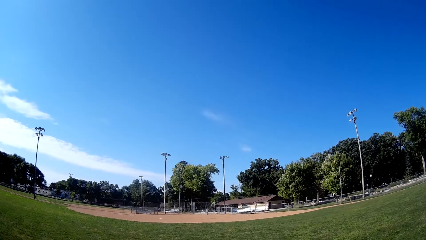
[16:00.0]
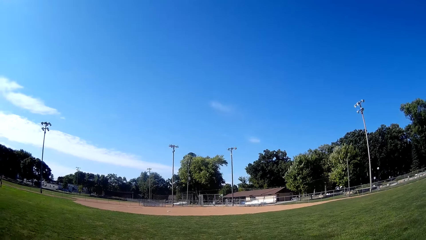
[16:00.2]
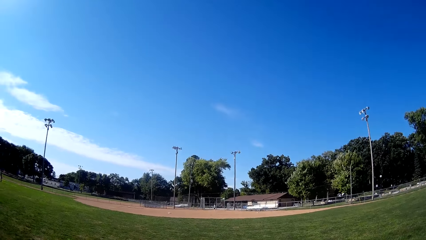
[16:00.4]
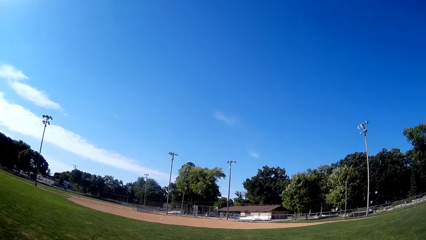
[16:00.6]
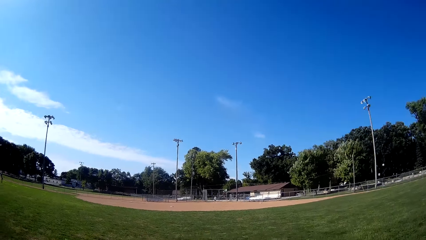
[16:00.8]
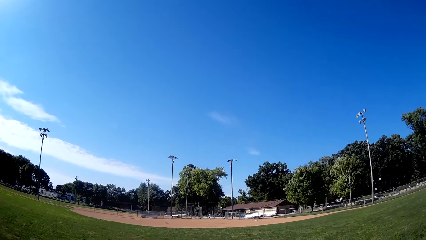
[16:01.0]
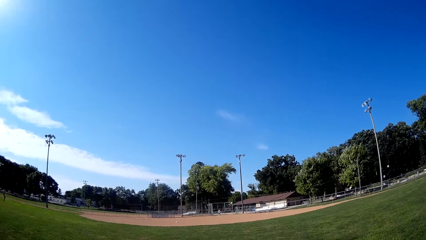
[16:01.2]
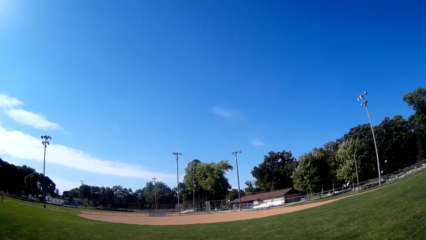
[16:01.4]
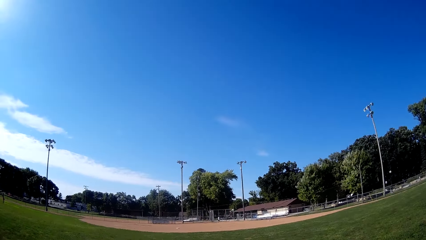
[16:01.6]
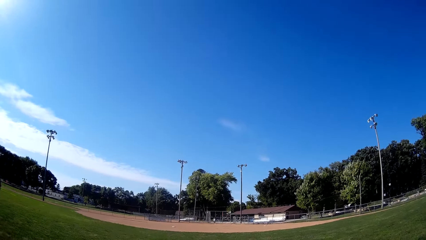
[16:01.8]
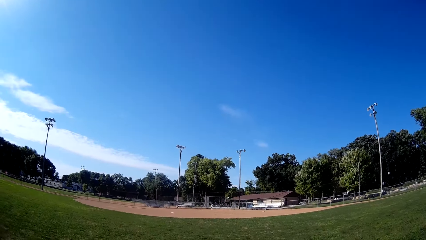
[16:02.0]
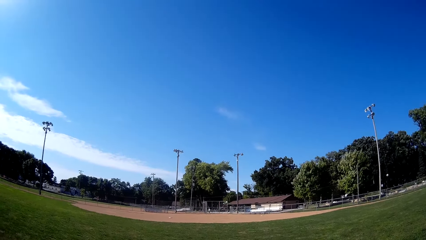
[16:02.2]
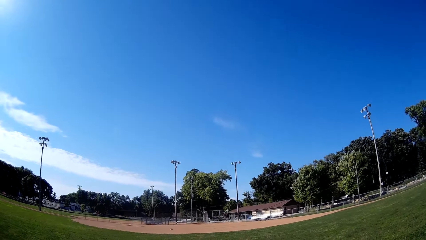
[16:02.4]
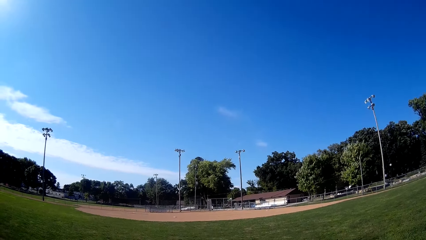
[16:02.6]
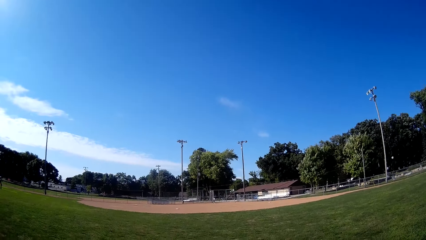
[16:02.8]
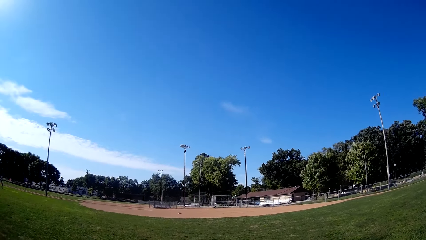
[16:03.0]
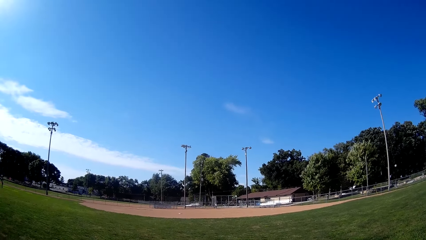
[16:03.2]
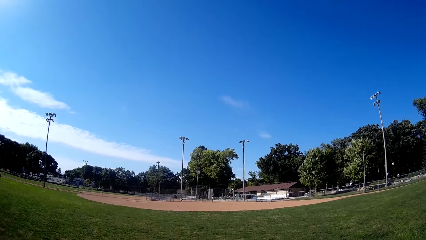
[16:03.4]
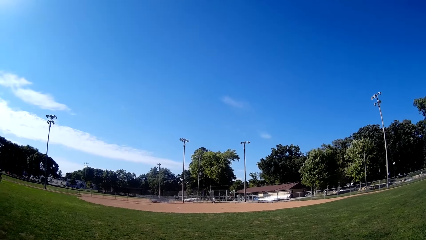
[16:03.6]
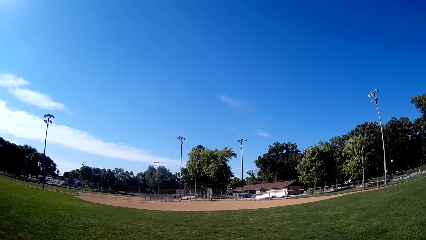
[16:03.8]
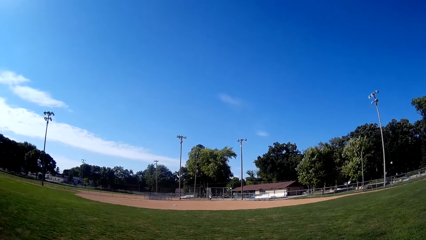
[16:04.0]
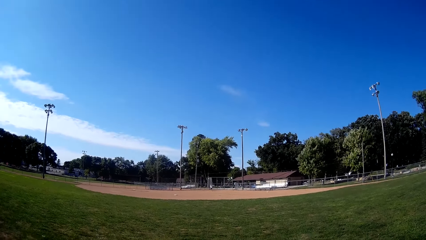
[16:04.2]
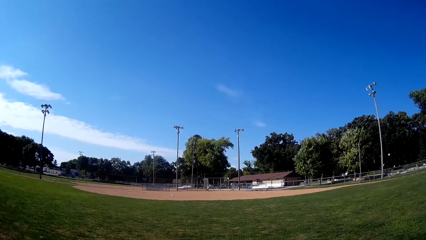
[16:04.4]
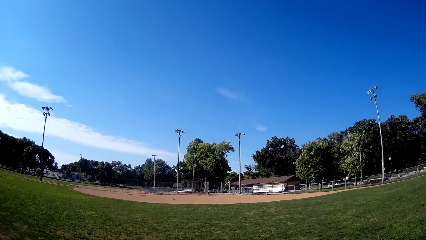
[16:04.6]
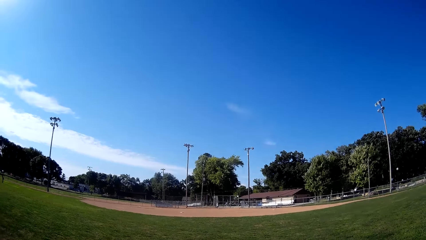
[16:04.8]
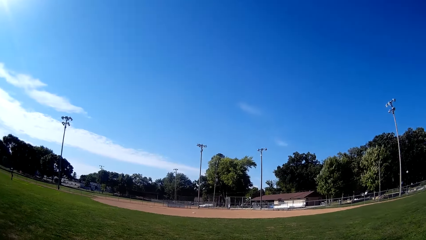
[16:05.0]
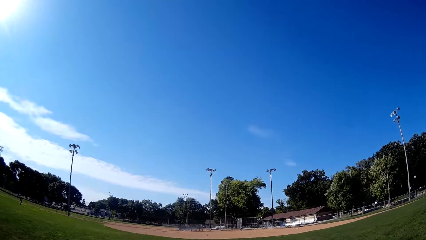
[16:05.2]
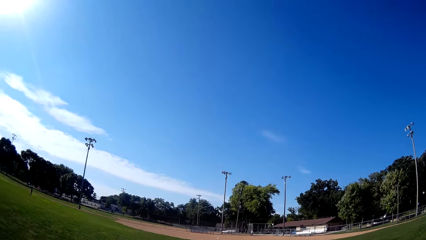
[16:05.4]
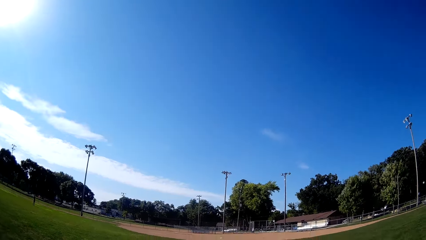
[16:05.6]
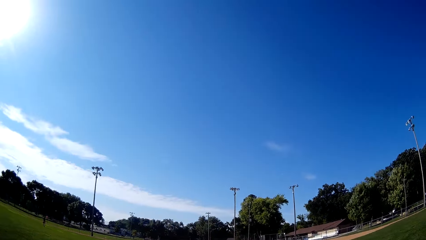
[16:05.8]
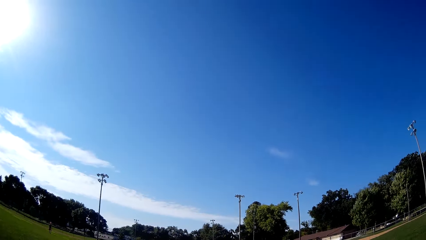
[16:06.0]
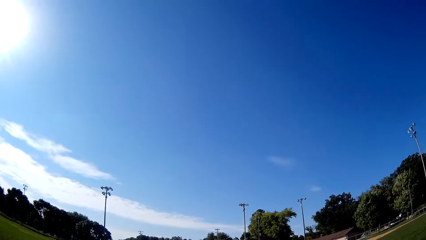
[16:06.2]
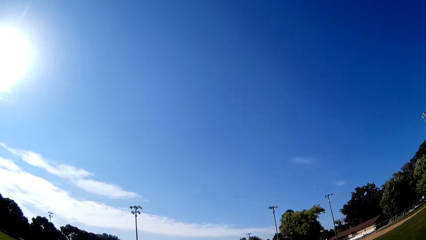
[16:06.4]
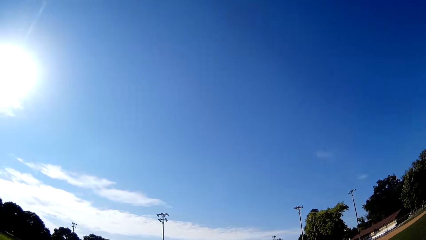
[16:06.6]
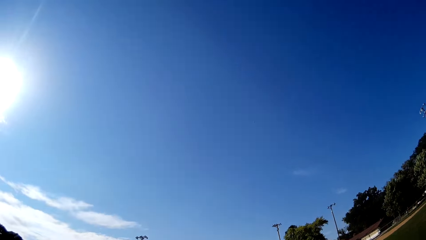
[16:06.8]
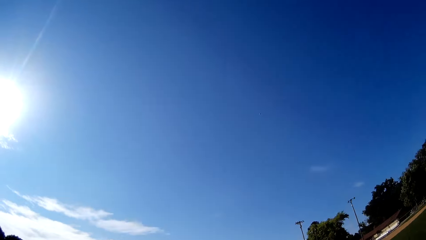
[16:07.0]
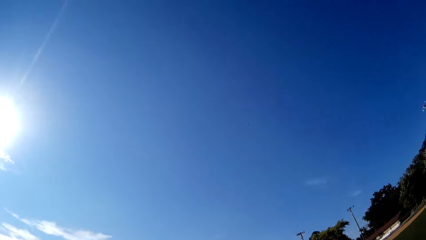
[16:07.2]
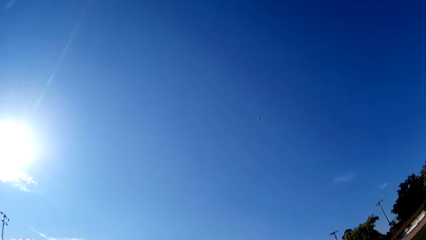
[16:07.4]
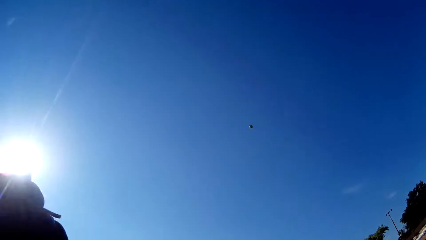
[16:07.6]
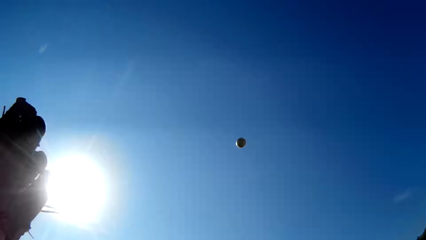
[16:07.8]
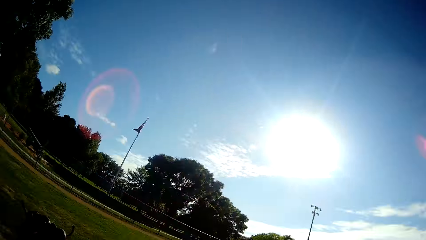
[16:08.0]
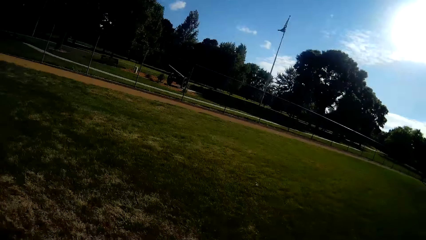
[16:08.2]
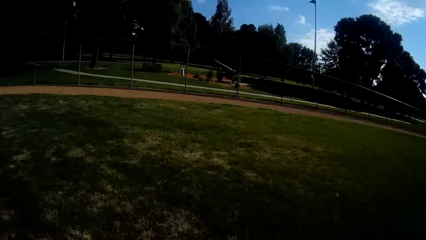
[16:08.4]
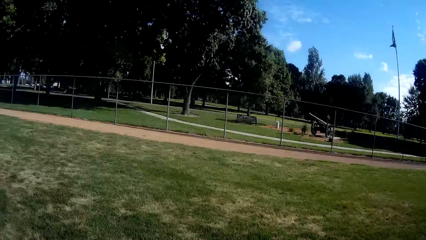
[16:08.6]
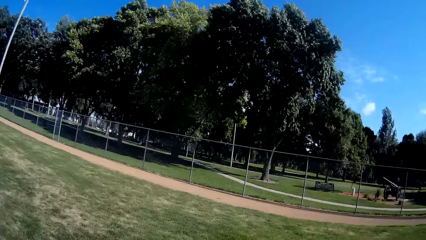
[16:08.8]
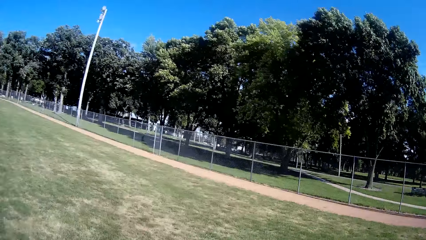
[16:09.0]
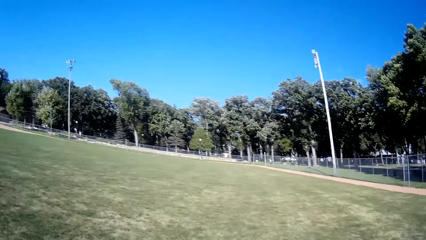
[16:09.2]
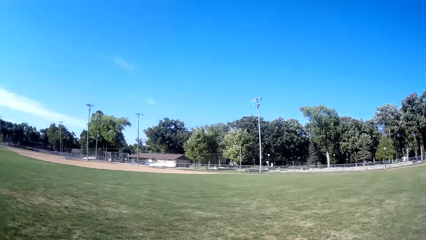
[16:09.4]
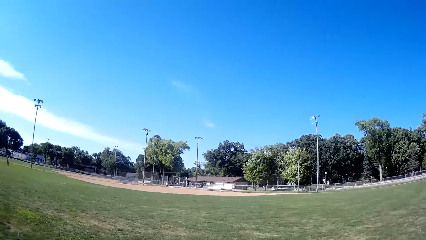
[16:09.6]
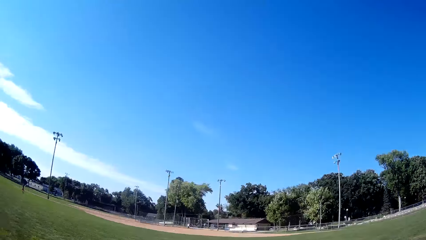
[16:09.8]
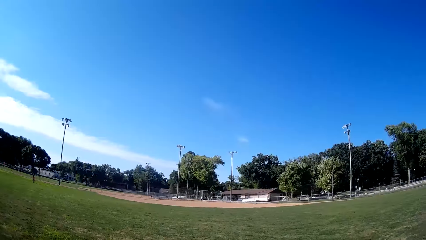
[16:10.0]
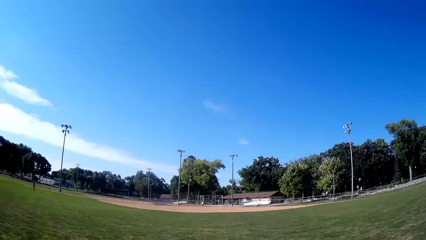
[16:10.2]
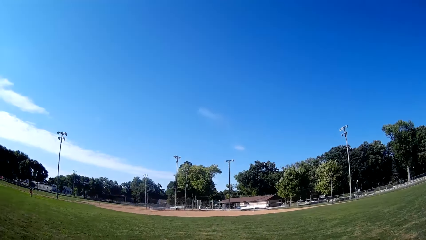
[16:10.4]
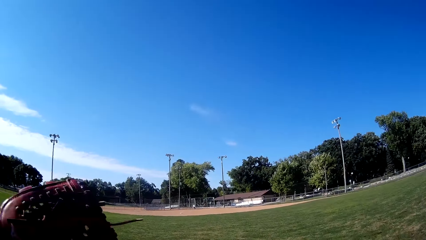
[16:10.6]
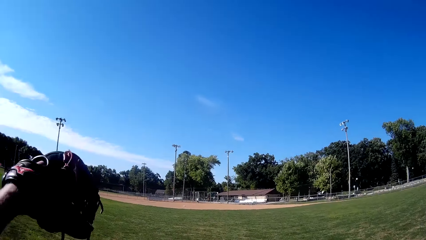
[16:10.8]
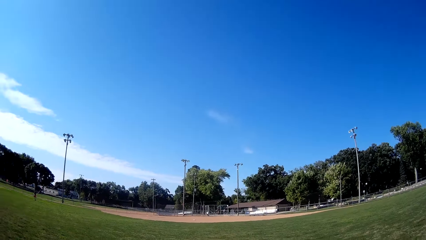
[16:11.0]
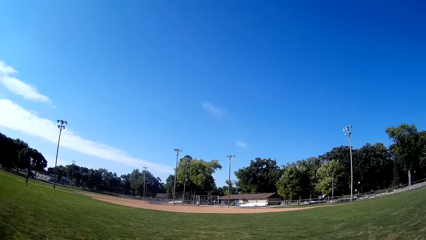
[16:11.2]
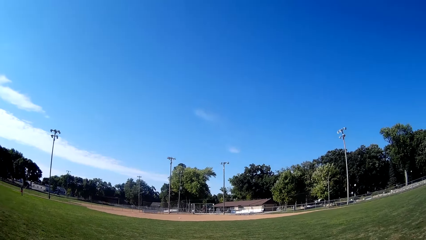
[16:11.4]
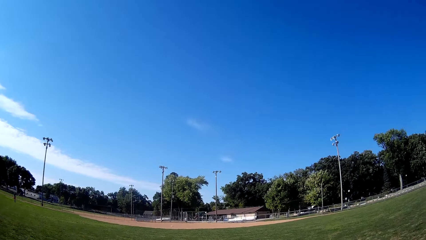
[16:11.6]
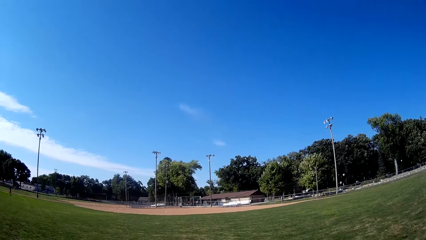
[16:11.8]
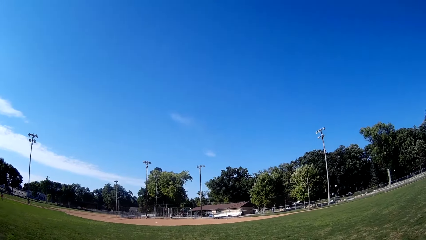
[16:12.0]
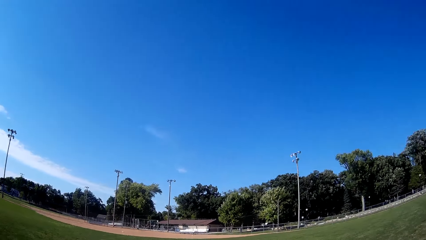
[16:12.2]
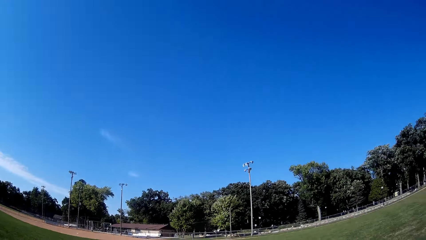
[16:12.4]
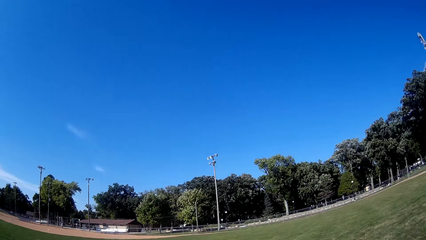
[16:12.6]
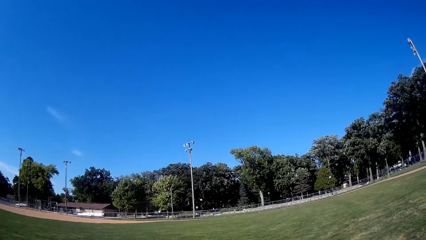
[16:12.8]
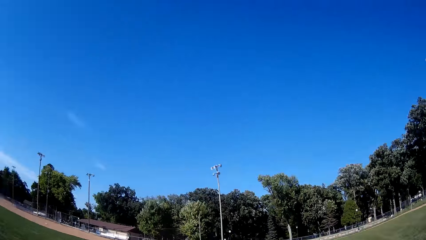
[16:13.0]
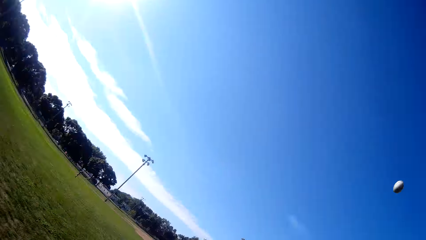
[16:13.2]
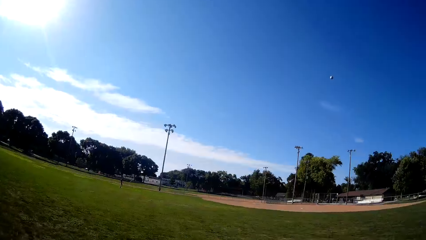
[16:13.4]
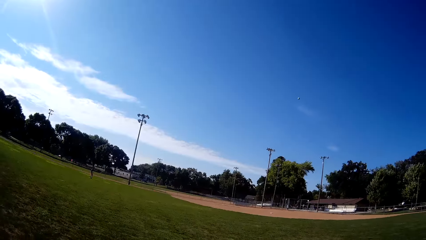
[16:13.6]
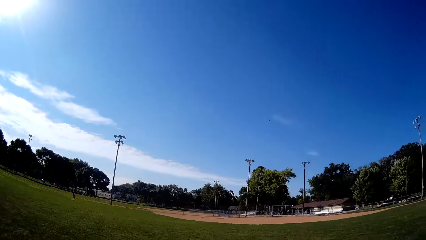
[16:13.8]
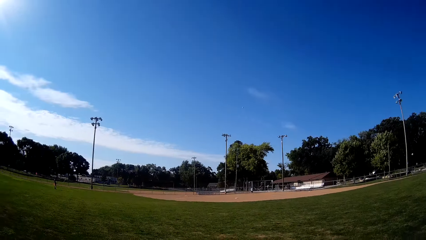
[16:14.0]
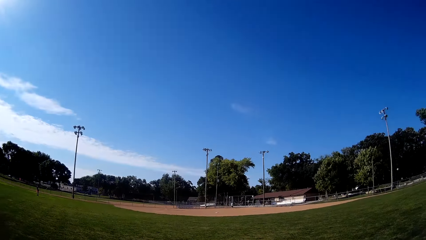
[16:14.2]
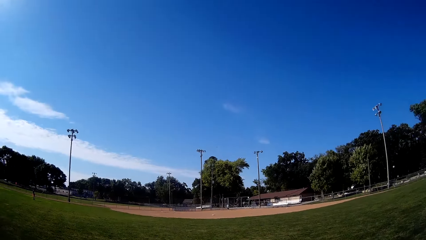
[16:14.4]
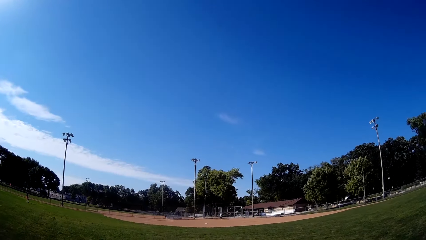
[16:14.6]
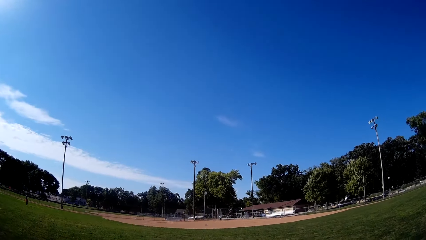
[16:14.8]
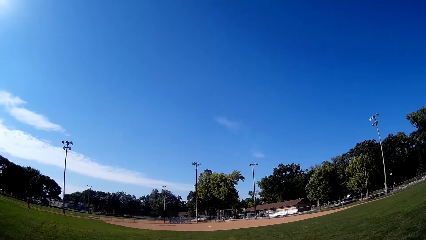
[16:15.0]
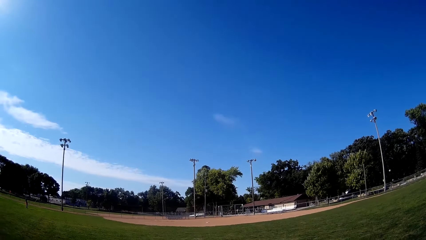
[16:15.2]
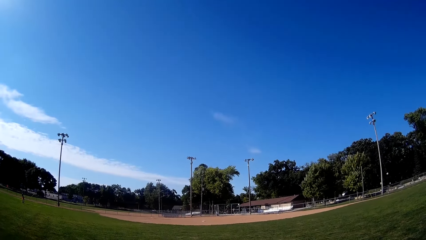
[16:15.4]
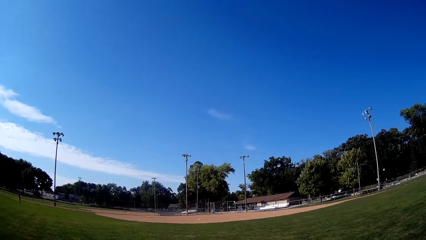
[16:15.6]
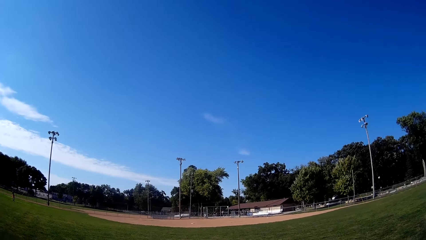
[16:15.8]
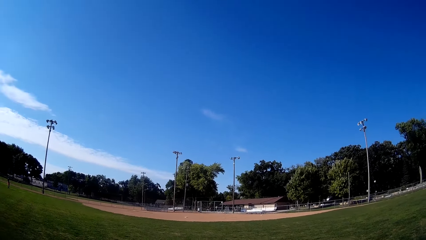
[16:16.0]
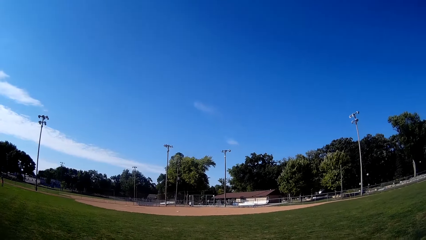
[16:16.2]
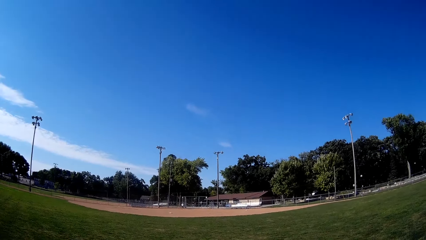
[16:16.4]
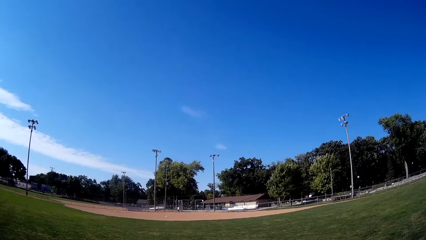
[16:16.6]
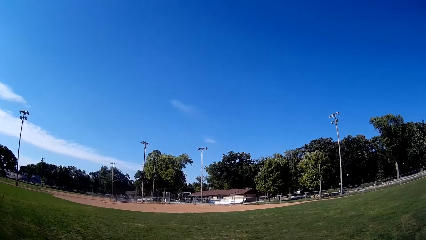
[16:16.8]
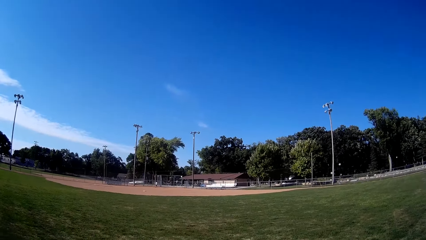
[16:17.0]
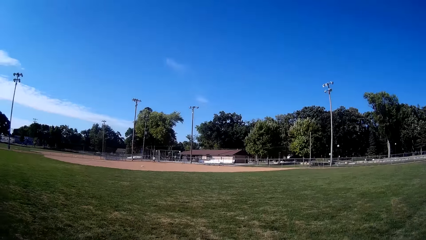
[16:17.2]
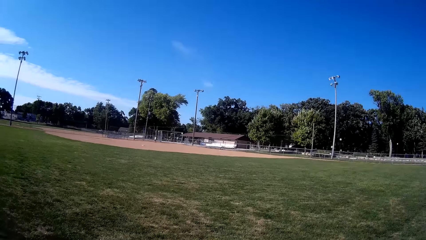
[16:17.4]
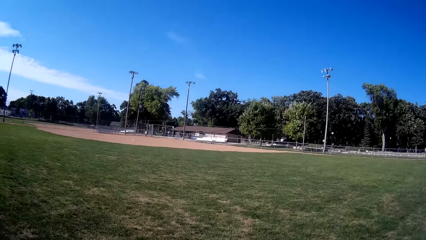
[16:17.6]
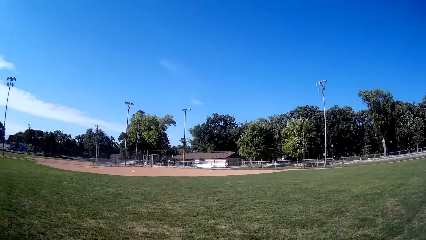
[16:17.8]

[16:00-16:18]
The camera wearer converses. The man bats the baseball to the camera wearer. The camera wearer runs towards the baseball. He moves the hand. He catches the baseball with the glove in his hand. He walks around, moves the hand, and converses. He pitches the baseball. The man walks around.
